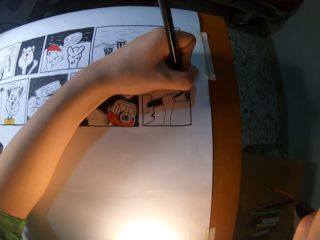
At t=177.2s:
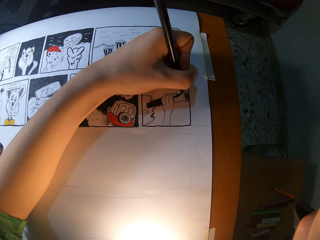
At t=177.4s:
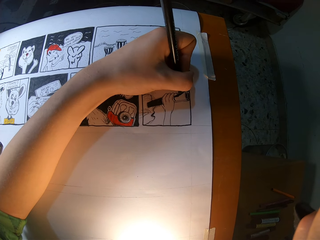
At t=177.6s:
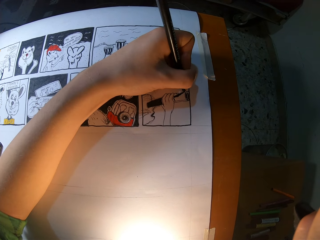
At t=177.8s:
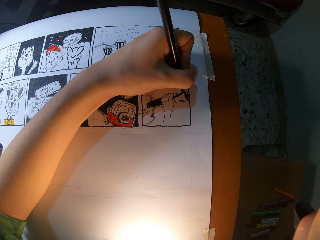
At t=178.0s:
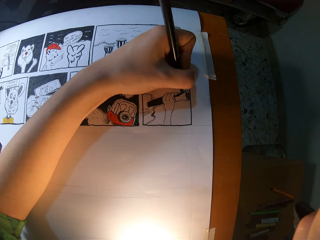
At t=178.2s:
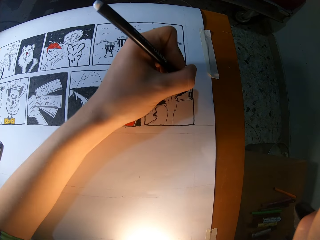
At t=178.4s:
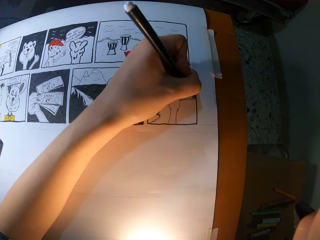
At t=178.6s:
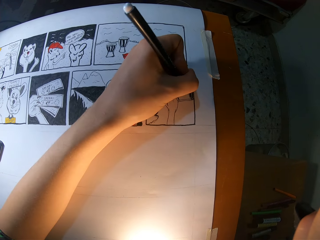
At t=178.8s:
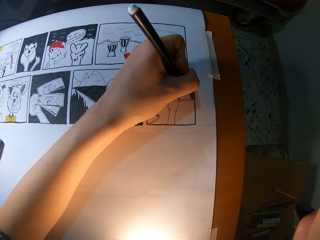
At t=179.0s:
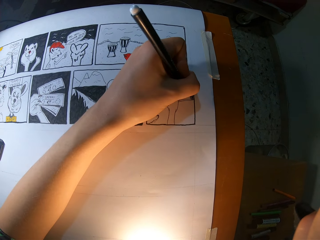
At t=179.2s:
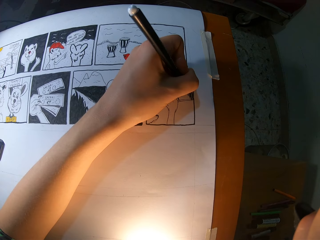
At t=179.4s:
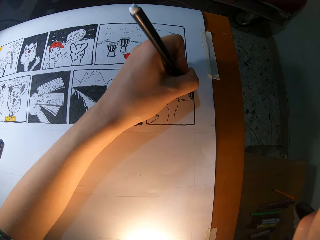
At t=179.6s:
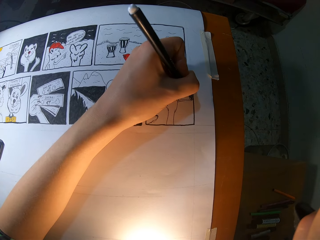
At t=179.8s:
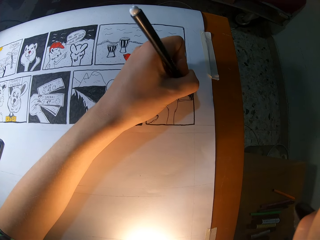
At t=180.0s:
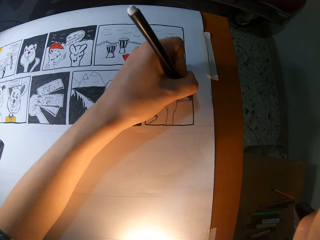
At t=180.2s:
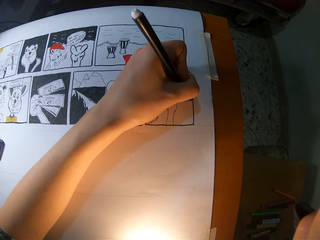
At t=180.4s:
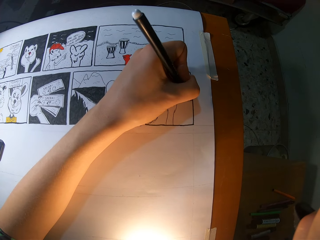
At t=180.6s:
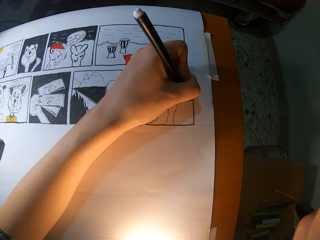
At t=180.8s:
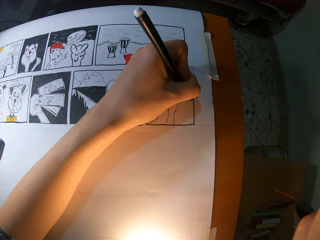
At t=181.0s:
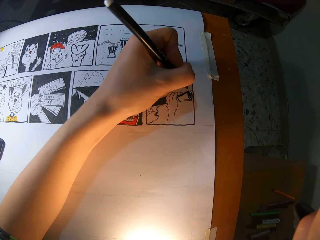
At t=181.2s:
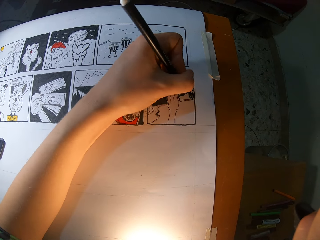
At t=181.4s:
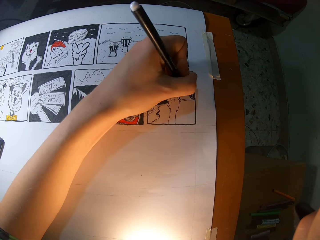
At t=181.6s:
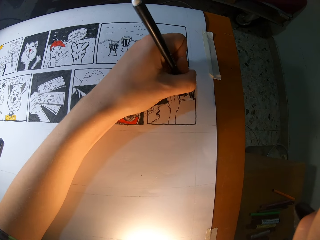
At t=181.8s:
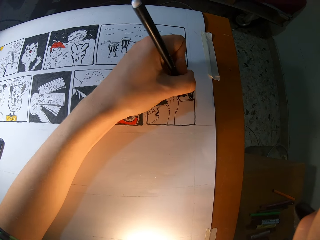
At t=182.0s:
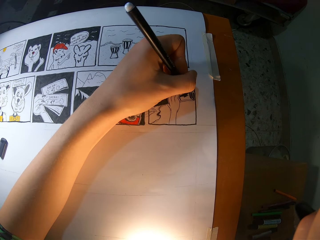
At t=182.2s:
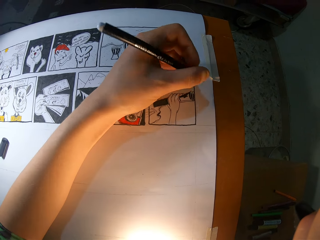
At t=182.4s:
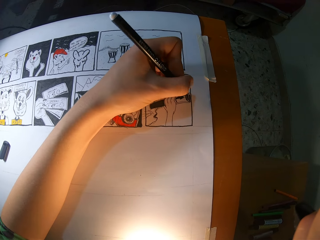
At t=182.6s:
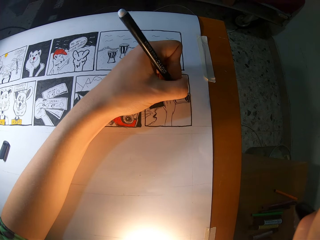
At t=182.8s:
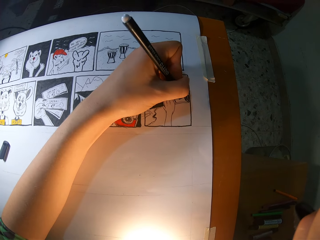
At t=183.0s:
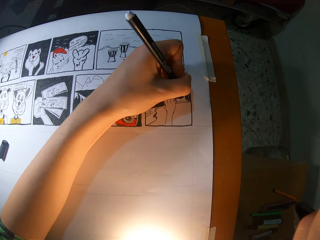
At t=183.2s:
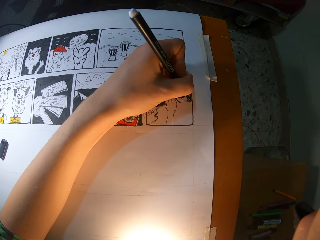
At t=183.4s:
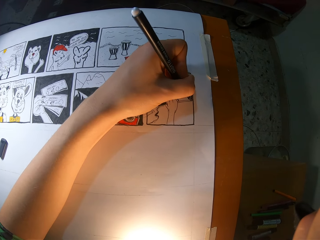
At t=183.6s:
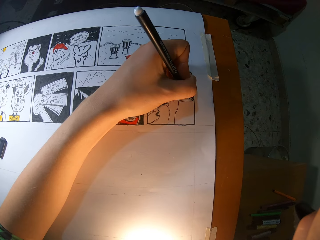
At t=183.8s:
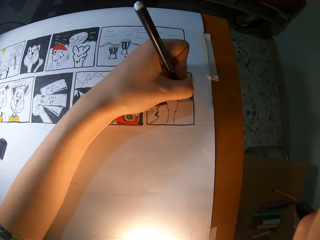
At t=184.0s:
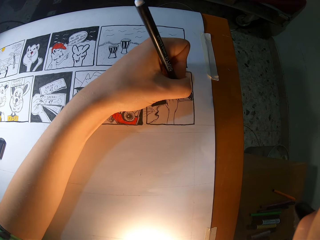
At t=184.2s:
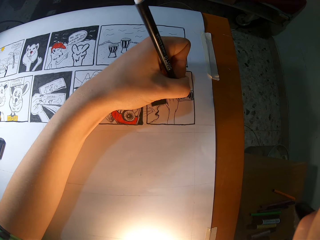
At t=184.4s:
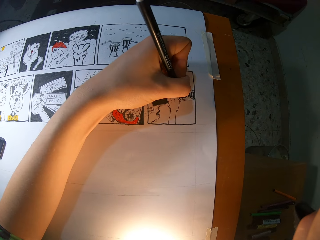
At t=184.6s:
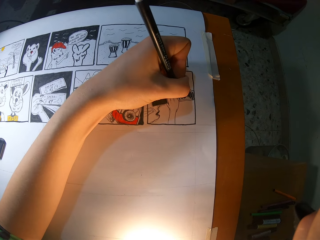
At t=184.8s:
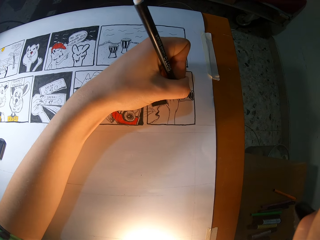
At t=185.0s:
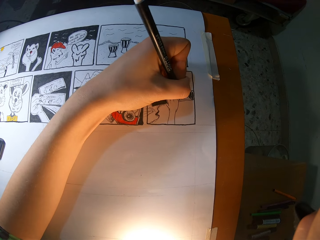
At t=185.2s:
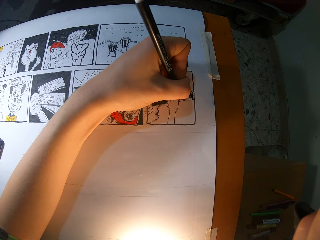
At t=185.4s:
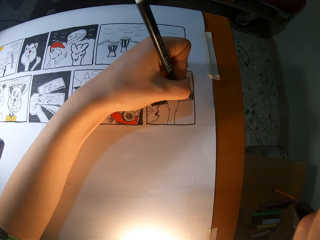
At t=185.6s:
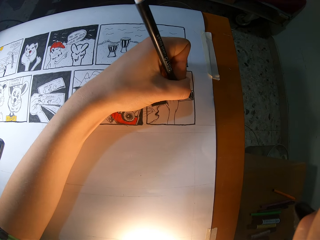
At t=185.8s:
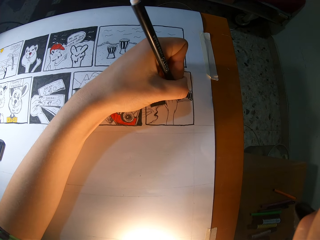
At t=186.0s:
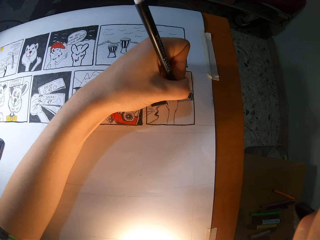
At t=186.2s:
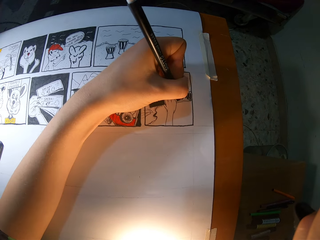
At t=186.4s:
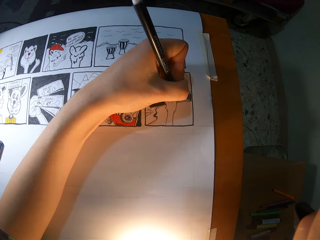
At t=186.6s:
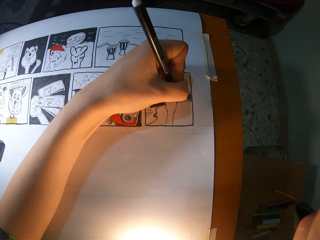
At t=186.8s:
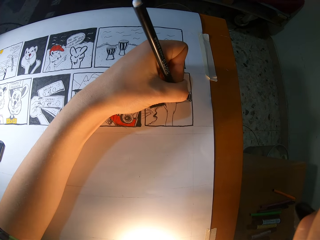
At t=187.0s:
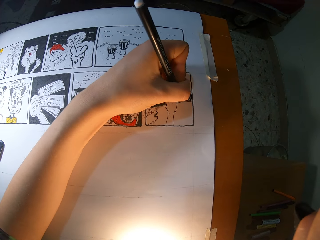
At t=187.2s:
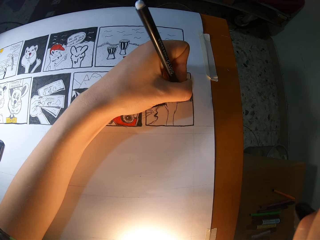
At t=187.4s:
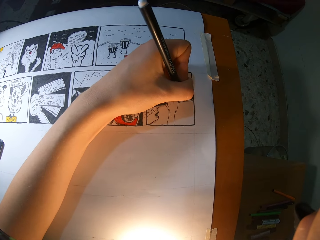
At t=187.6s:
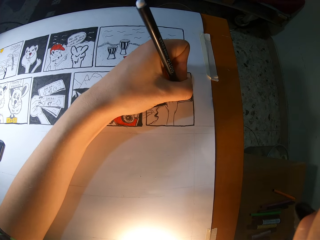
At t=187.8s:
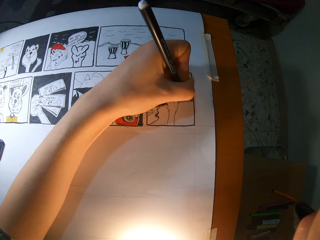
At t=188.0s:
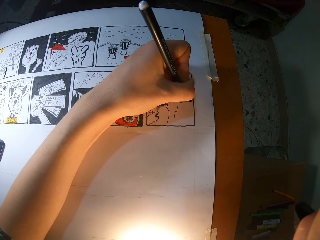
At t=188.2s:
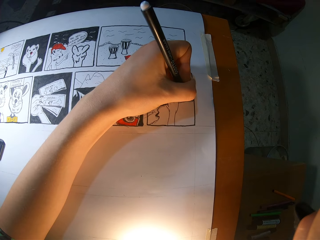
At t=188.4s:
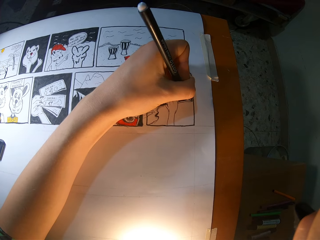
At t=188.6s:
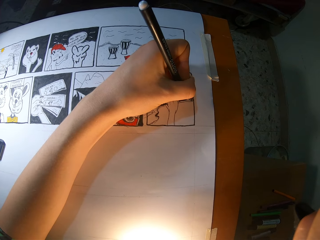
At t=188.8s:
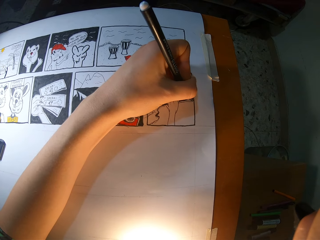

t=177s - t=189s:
The camera wearer draws the book with a marker pen repeatedly.

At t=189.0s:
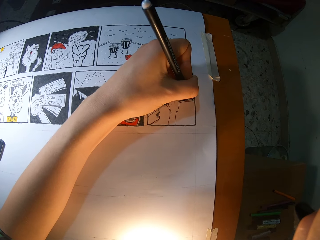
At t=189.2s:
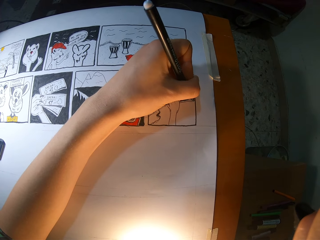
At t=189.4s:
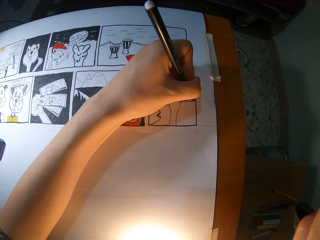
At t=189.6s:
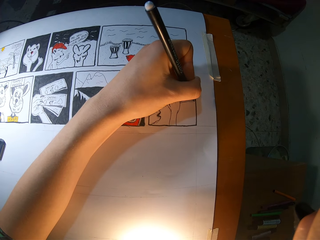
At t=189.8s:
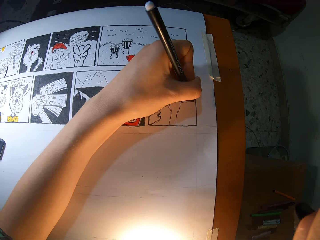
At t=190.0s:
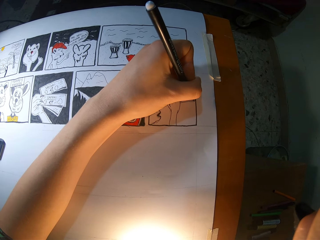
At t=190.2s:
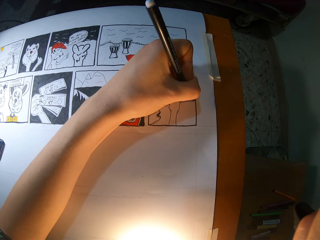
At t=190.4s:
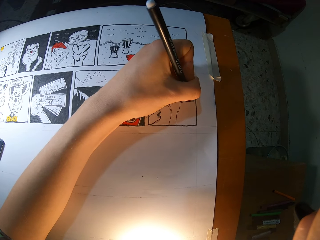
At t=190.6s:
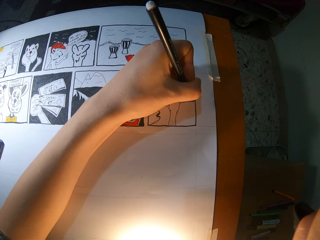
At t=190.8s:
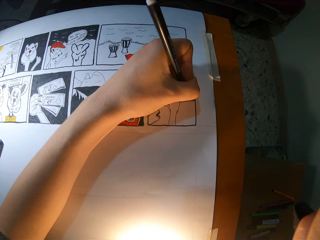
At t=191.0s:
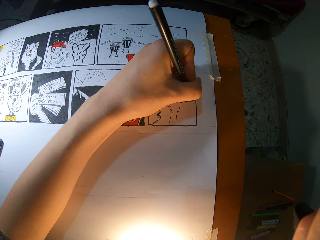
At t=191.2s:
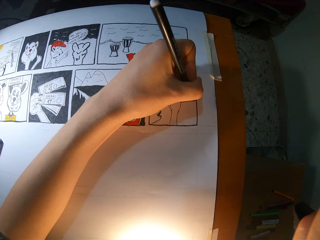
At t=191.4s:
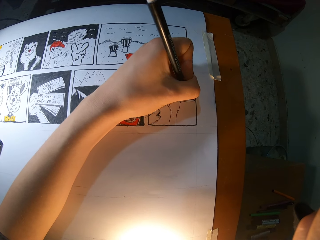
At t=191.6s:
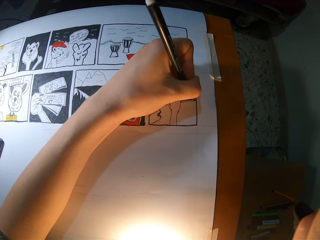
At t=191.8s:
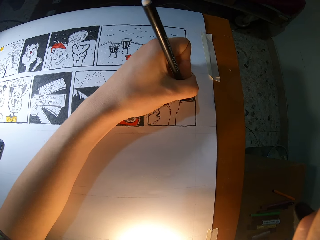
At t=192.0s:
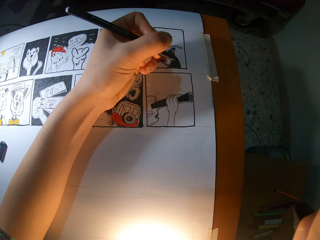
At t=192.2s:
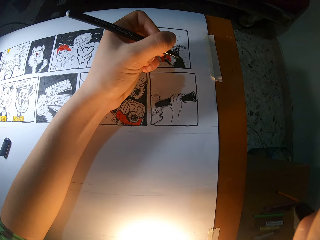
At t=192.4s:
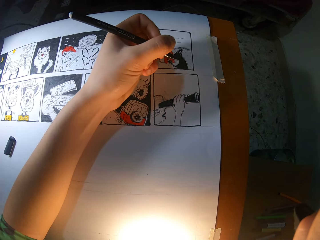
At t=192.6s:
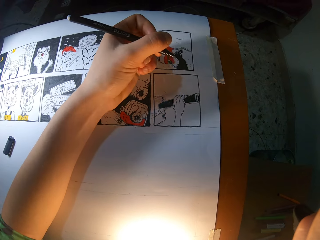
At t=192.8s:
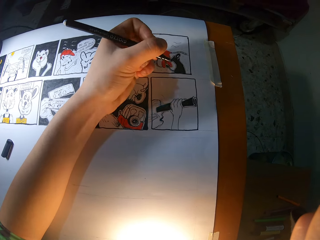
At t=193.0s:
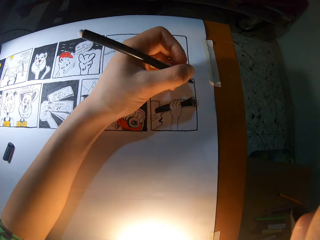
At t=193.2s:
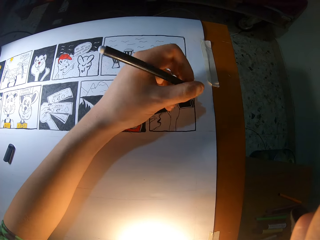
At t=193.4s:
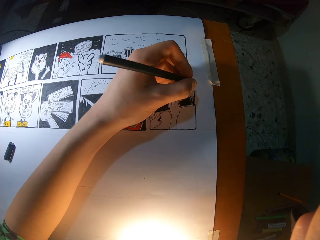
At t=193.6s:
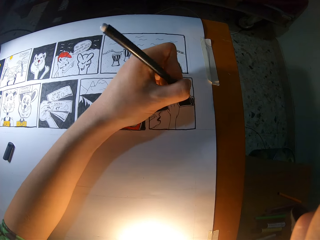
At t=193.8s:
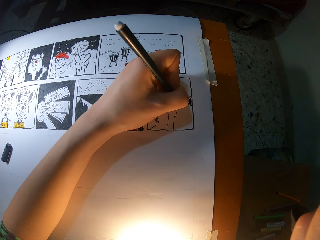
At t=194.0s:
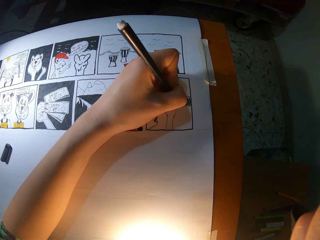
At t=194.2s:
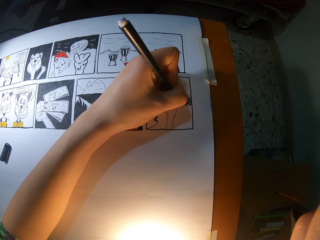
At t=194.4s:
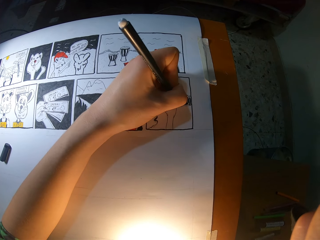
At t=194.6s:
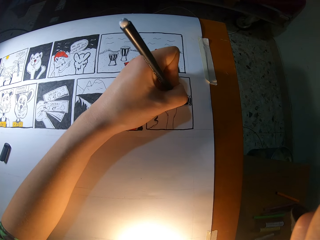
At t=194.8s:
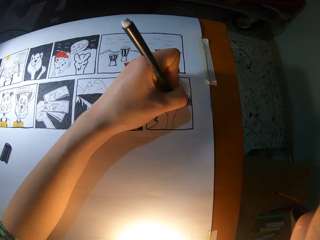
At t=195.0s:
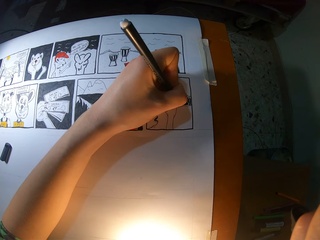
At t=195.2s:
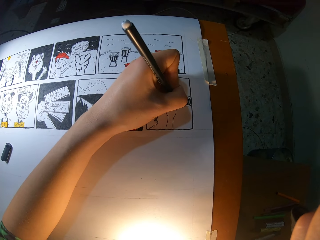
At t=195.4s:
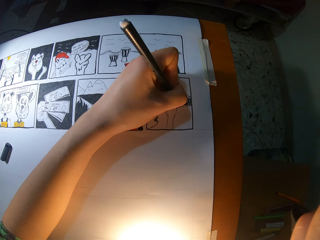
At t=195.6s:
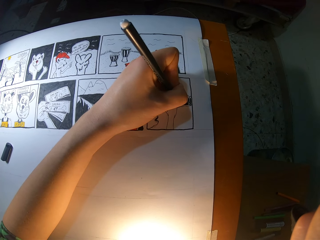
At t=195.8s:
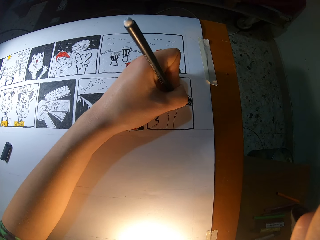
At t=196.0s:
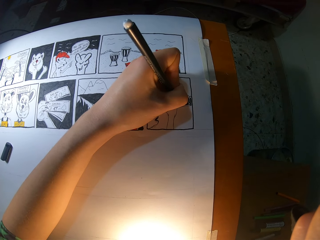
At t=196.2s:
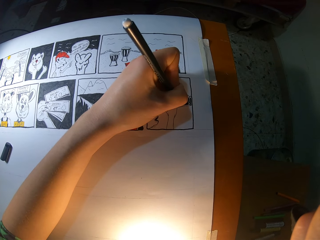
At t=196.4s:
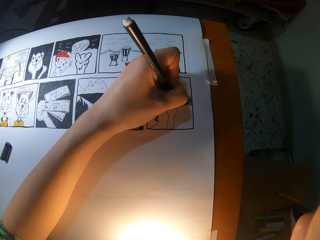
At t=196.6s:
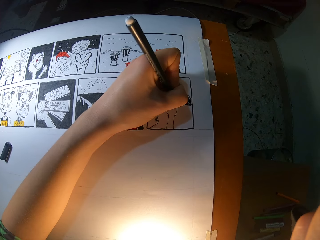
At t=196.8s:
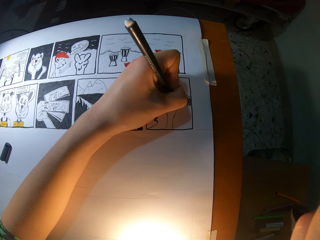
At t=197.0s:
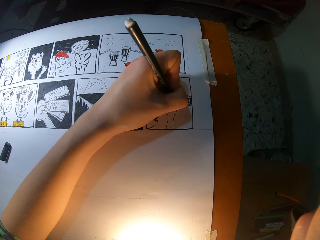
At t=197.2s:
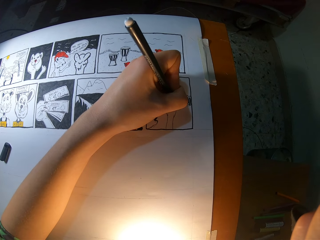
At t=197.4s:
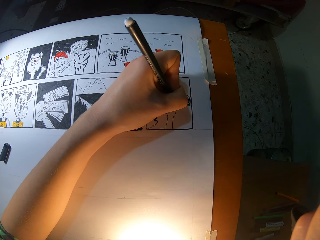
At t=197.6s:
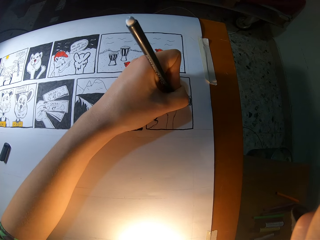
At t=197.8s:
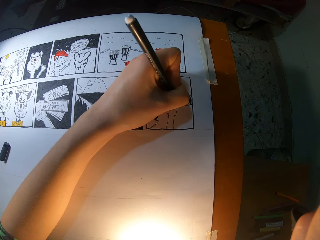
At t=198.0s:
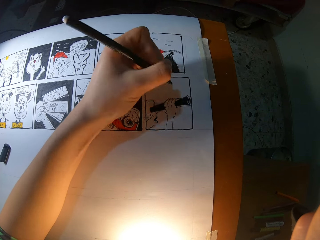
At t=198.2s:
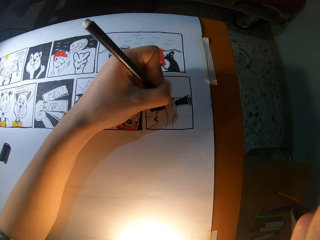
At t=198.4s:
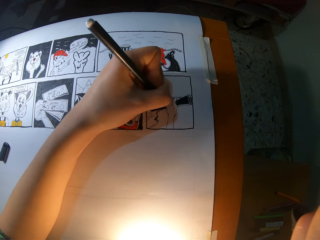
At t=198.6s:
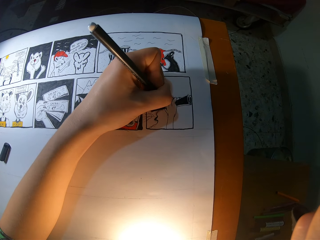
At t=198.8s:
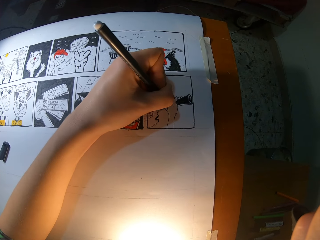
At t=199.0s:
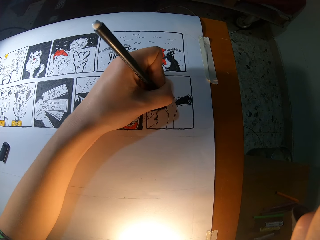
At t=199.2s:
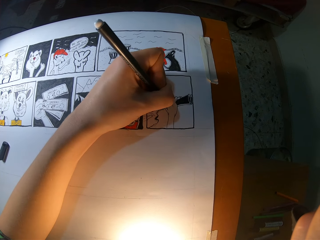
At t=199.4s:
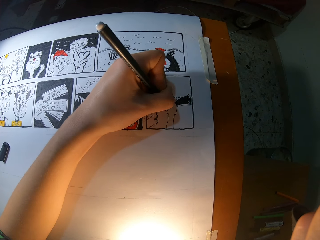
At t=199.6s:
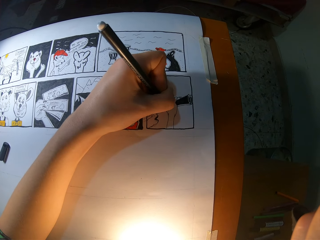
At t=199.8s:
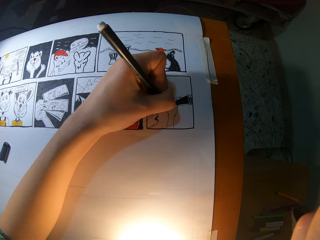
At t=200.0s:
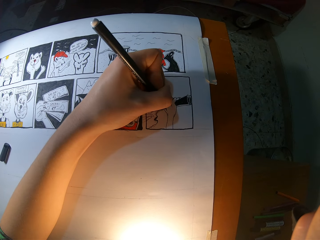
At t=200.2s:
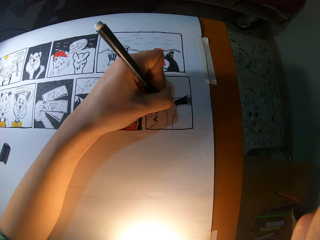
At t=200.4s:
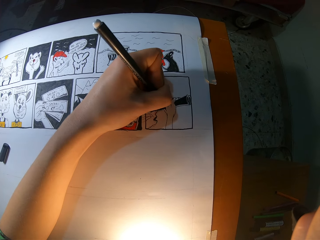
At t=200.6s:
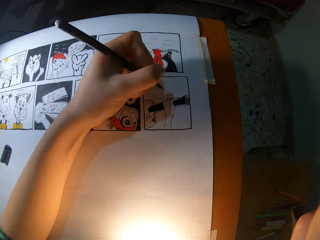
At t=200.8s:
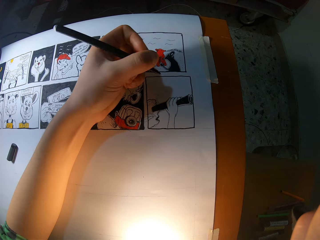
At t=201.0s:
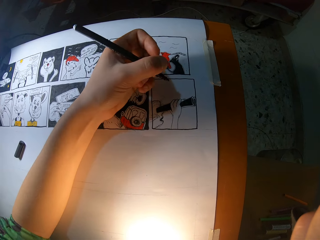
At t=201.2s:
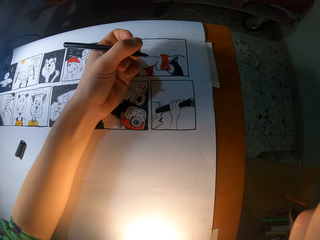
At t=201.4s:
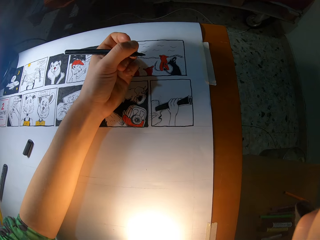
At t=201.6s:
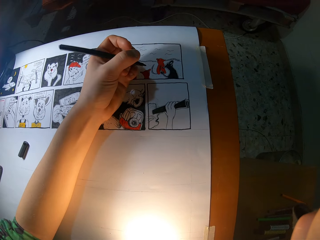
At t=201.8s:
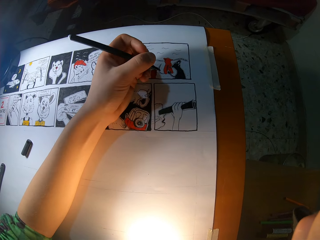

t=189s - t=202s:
The camera wearer draws the book with a marker pen repeatedly.
